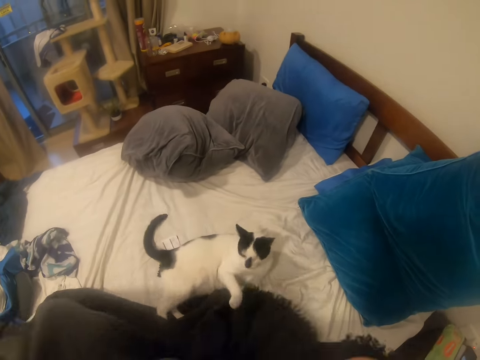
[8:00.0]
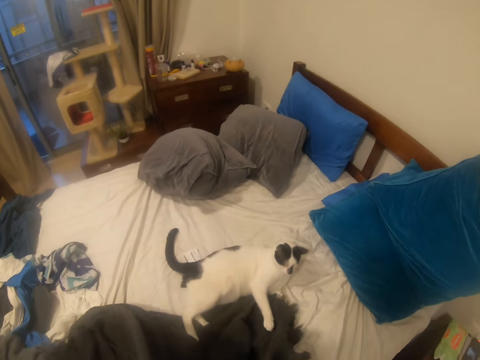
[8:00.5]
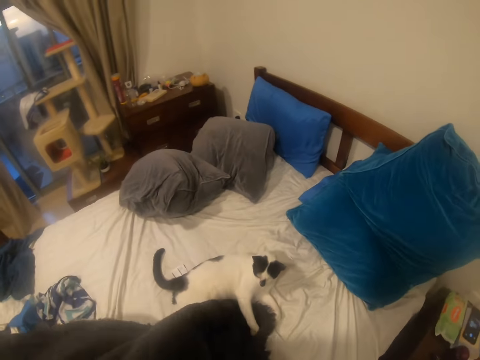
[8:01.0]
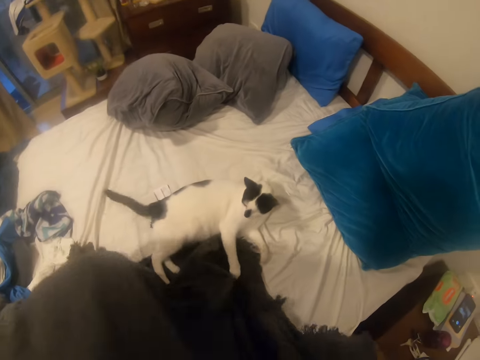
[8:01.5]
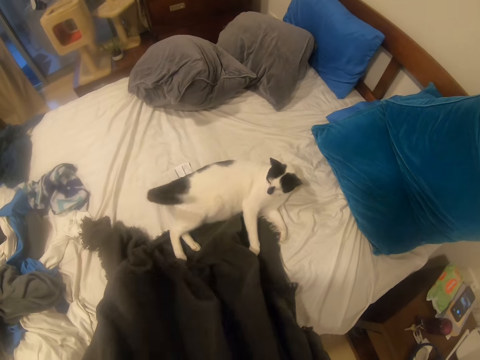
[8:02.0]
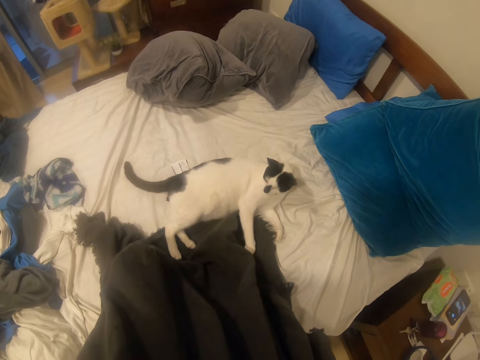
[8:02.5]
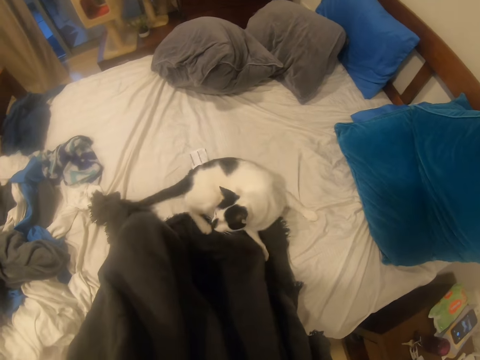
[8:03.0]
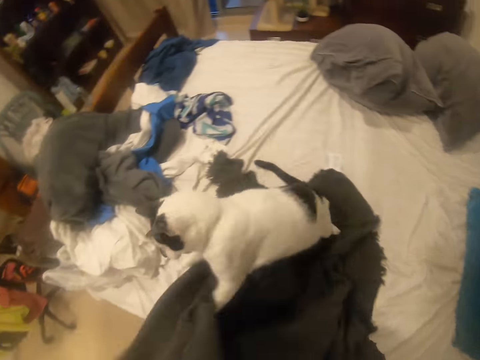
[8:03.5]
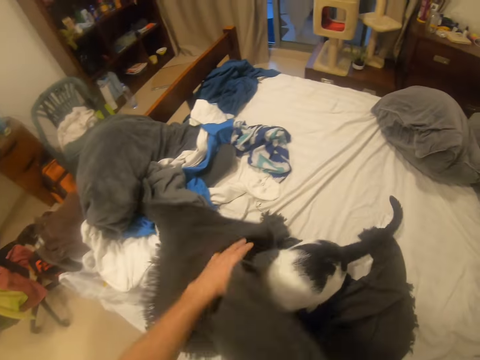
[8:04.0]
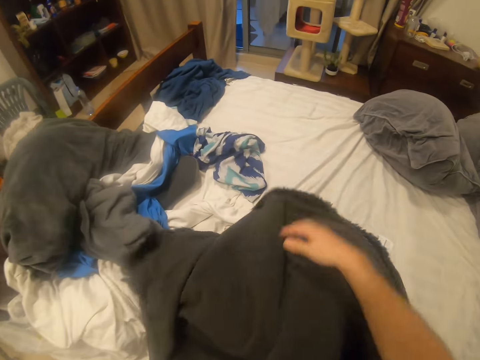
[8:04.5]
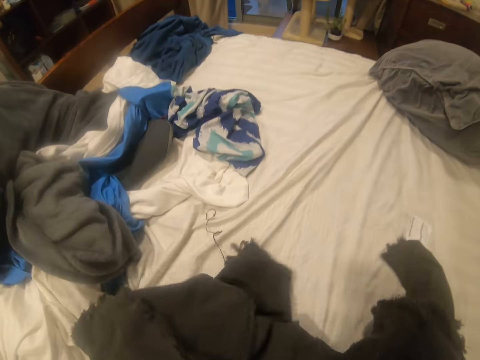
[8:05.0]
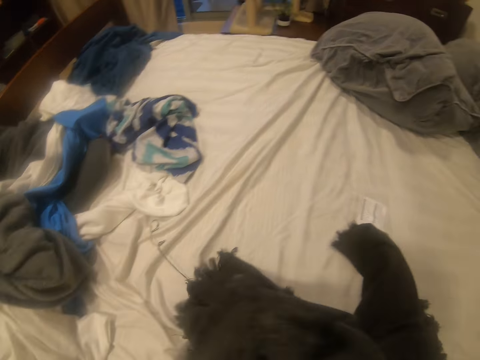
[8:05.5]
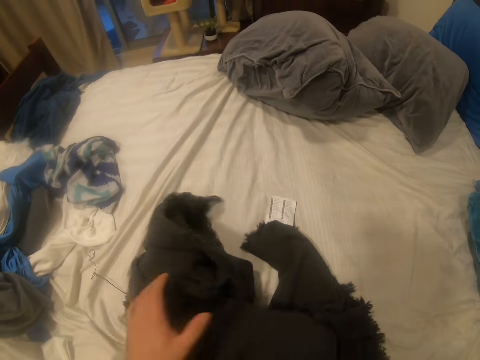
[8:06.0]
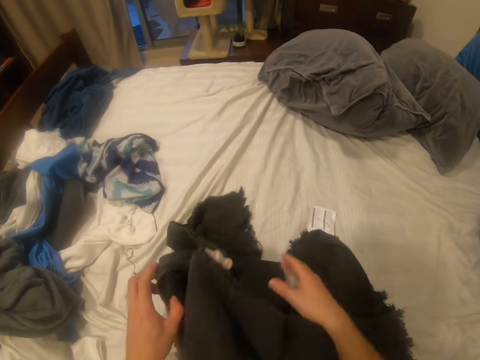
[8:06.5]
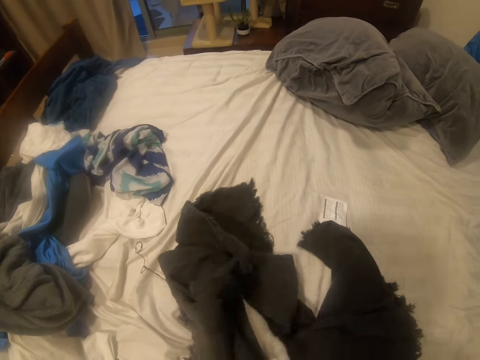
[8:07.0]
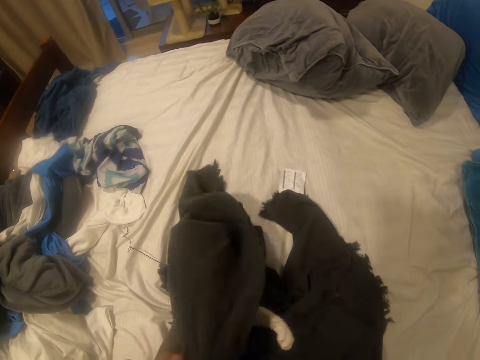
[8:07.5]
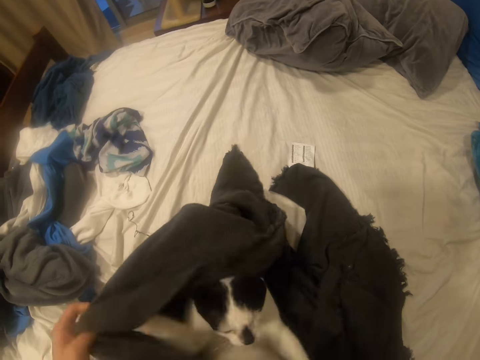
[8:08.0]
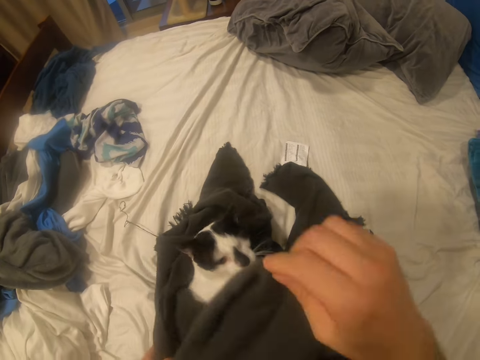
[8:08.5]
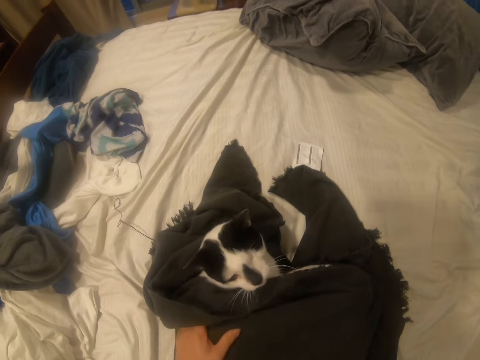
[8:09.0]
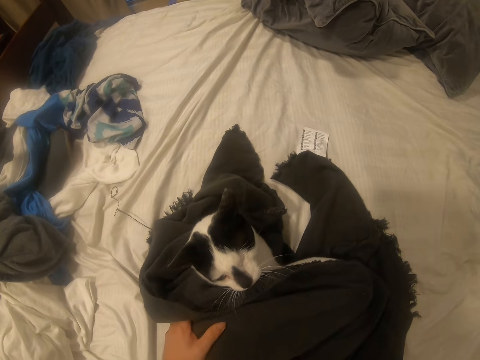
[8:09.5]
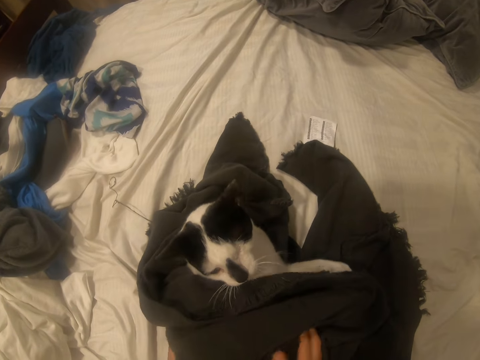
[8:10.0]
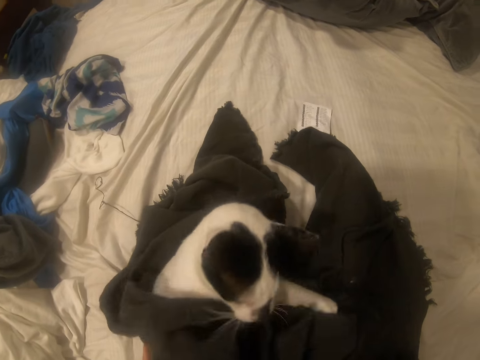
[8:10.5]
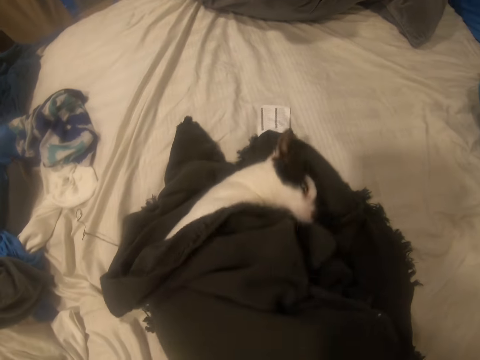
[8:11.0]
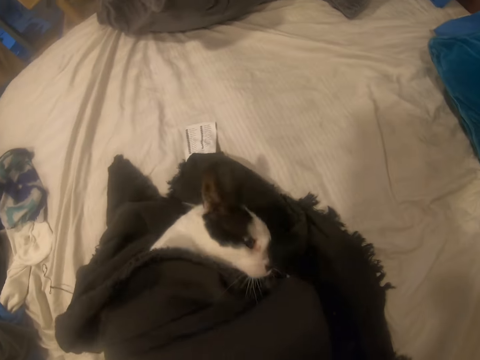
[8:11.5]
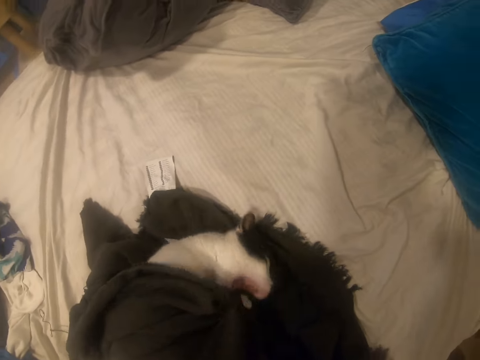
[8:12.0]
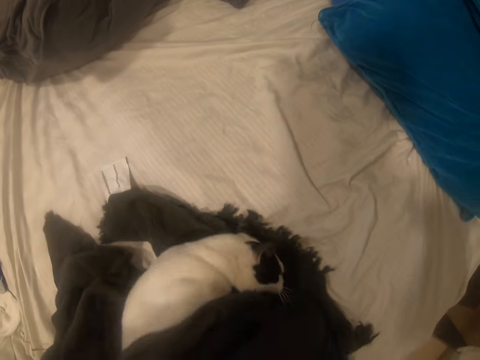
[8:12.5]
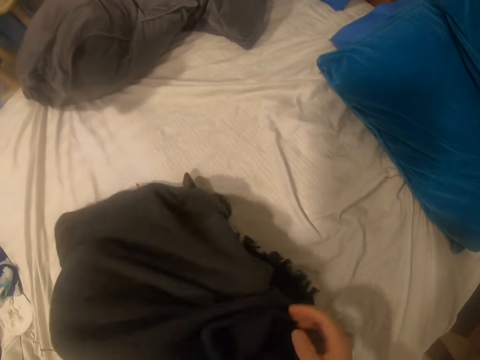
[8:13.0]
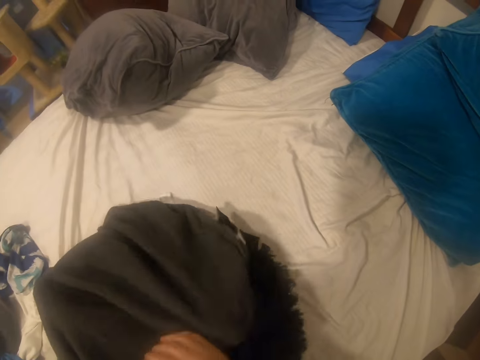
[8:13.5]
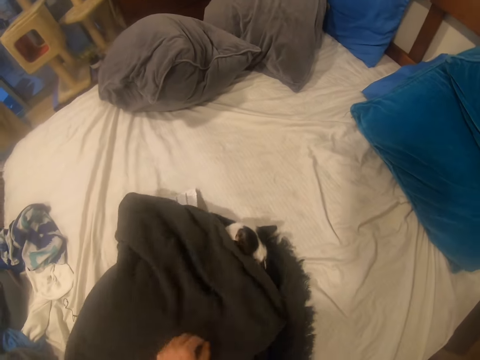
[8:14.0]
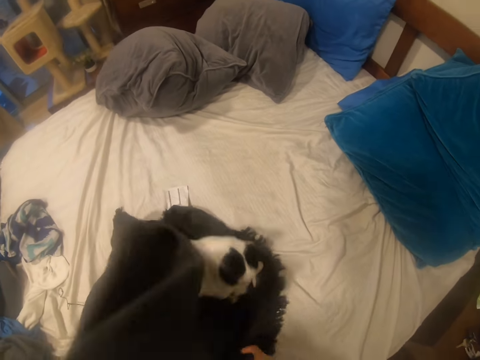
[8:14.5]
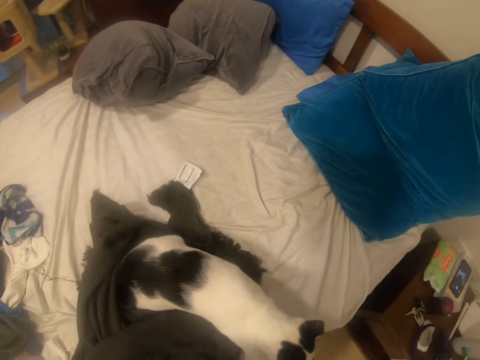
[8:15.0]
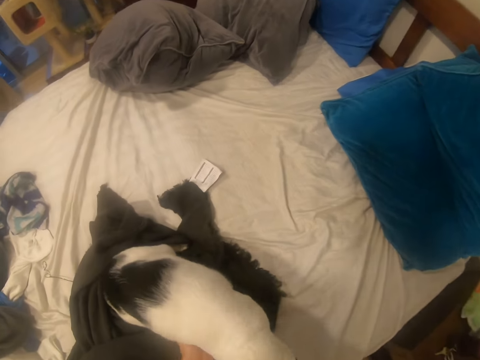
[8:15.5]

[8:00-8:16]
The camera wearer holds the cloth. They cover the cat with the cloth. They play with the cat.

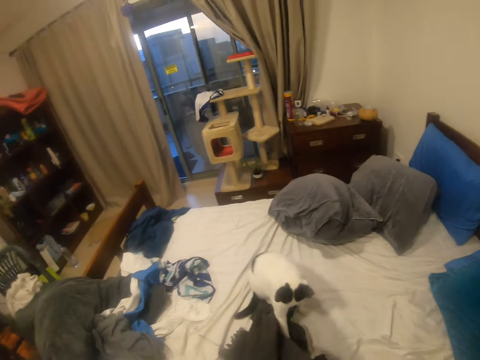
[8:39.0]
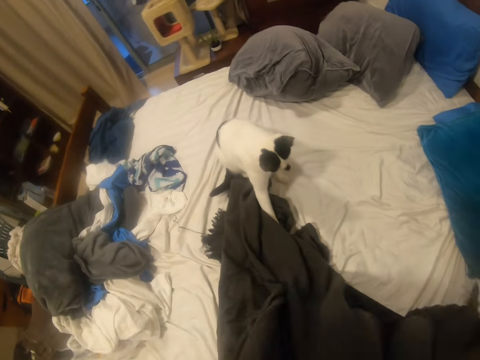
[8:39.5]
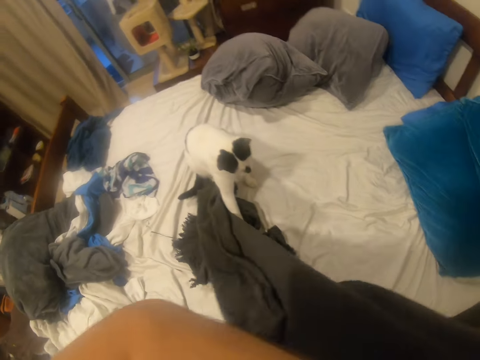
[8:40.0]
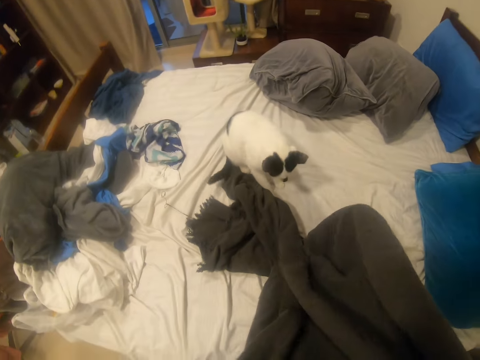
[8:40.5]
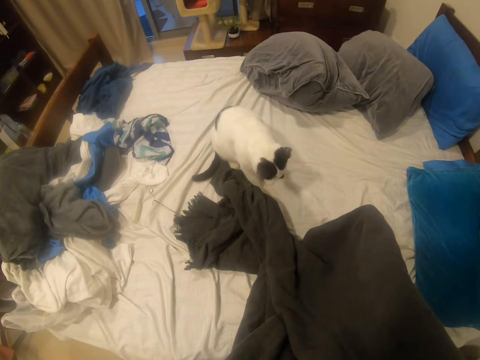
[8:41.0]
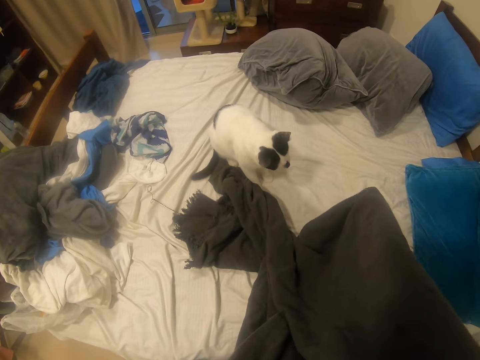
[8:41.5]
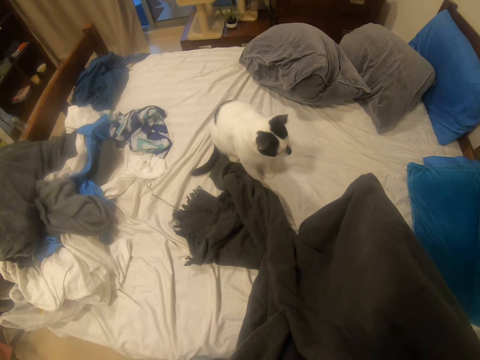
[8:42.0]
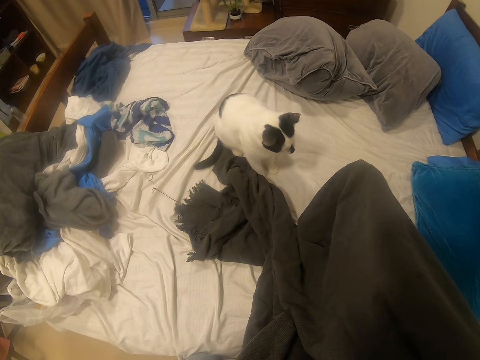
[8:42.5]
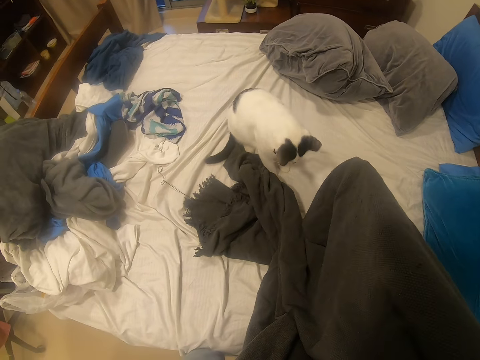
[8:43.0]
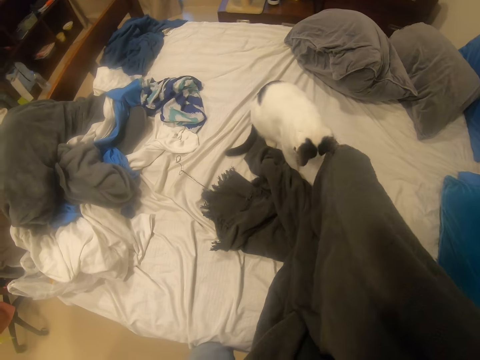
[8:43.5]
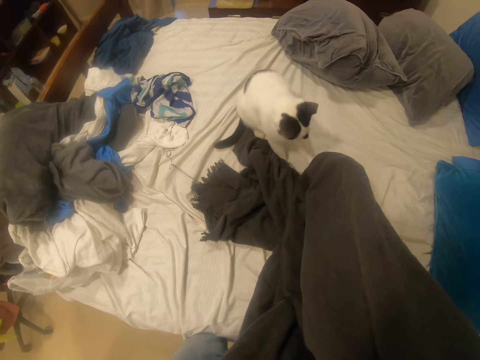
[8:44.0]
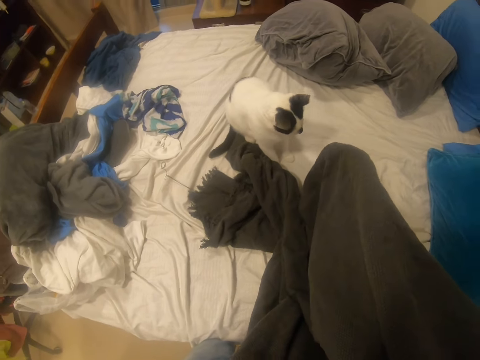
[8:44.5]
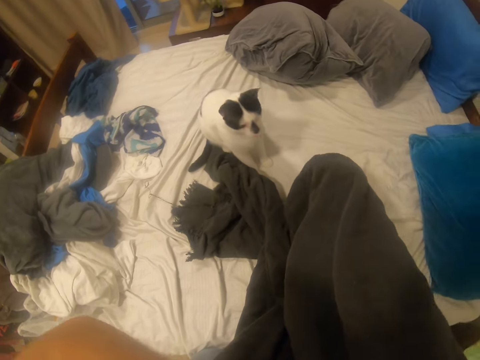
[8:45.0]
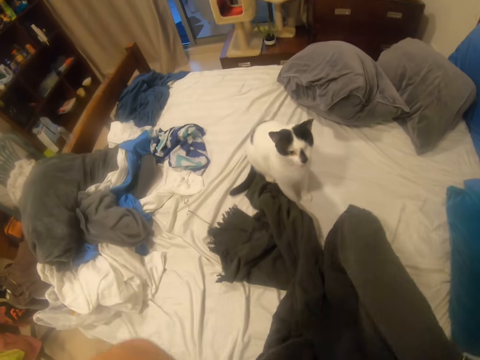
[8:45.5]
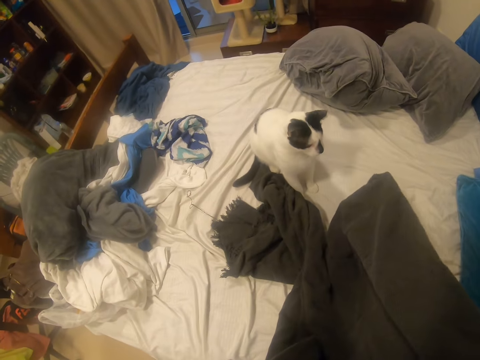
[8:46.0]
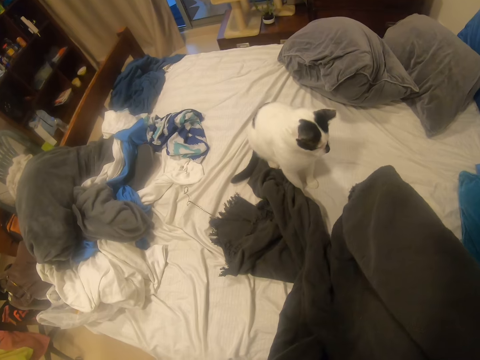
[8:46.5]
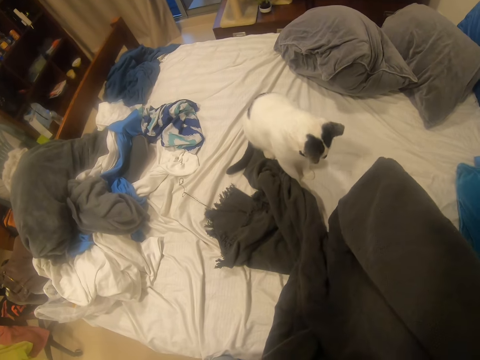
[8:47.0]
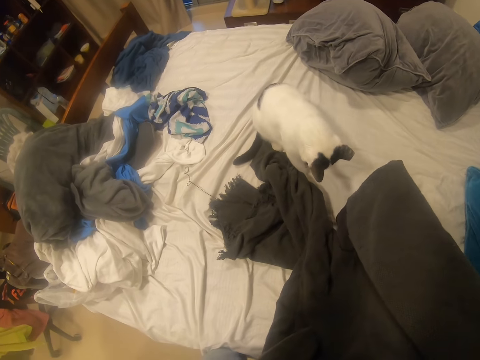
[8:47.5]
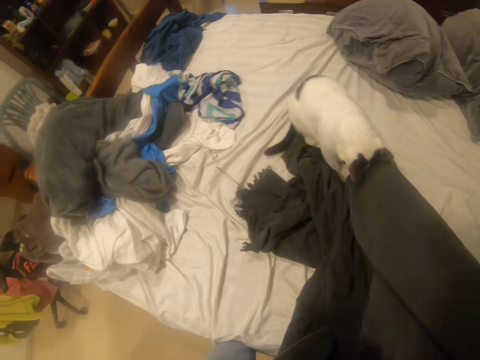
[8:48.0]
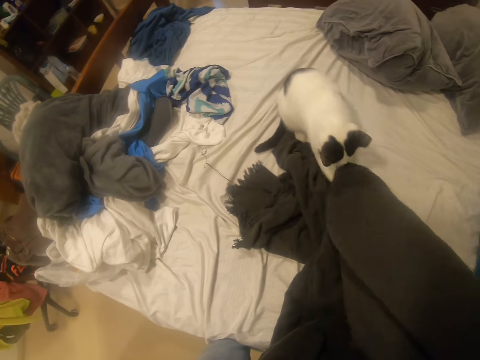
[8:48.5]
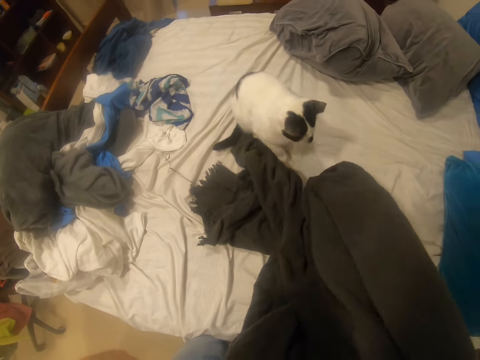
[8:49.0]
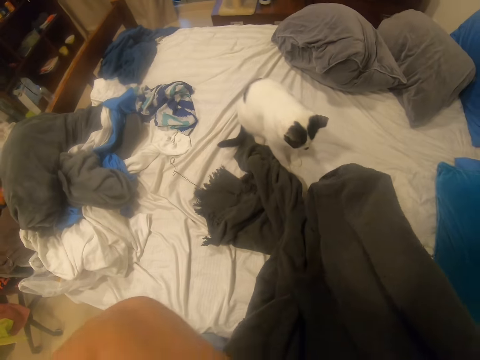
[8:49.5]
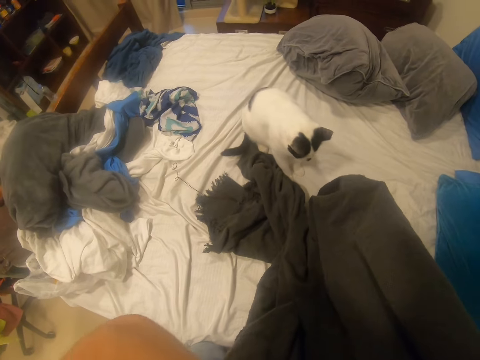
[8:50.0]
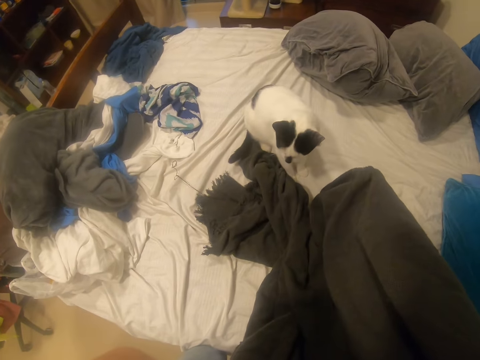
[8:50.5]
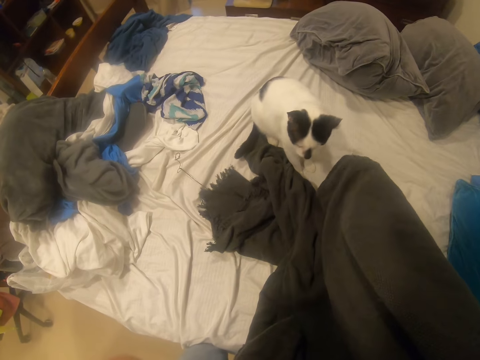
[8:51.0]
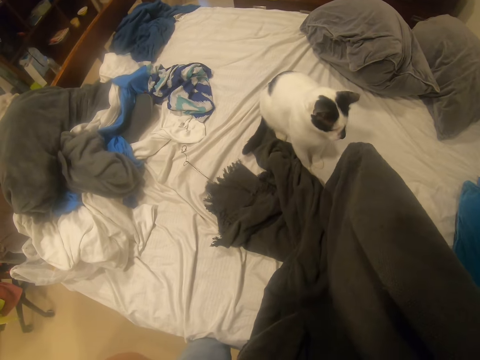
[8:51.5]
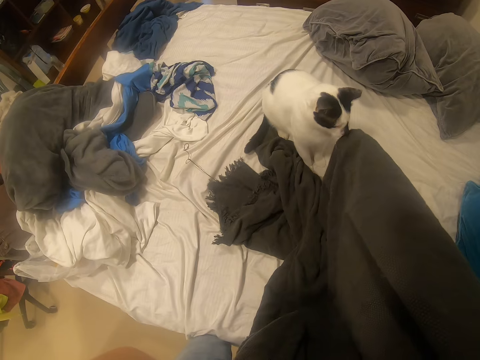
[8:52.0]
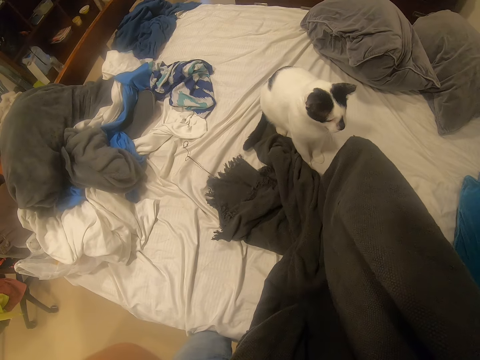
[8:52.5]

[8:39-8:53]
The camera wearer holds the cloth. They play with the cat.
